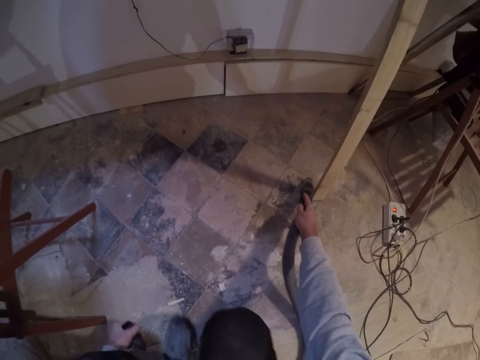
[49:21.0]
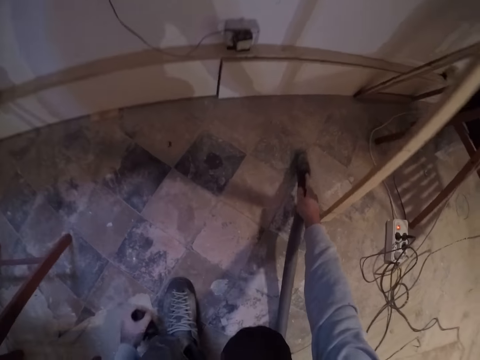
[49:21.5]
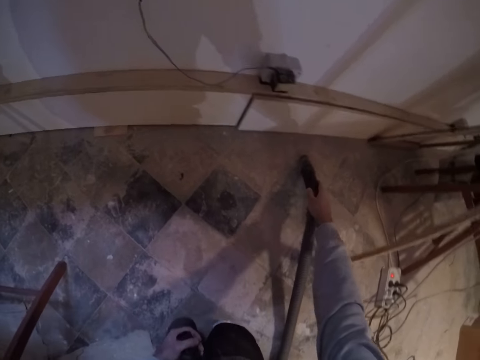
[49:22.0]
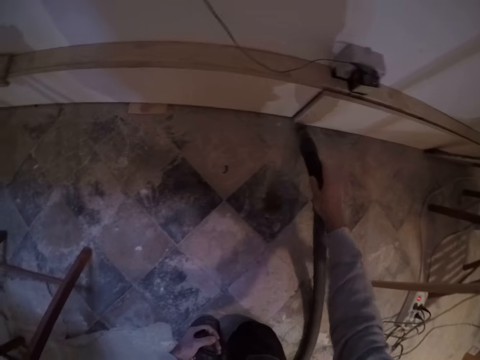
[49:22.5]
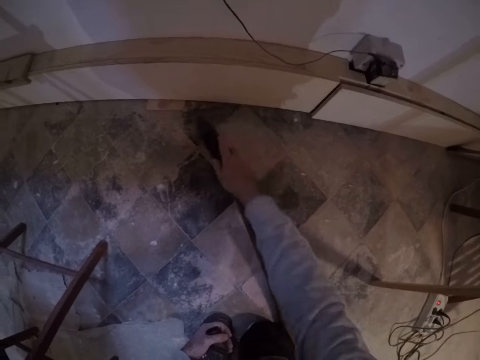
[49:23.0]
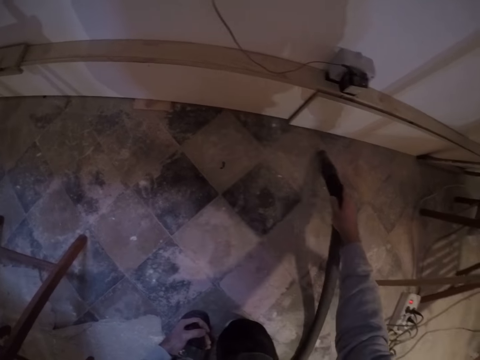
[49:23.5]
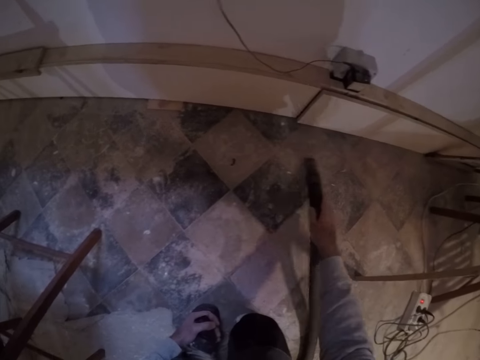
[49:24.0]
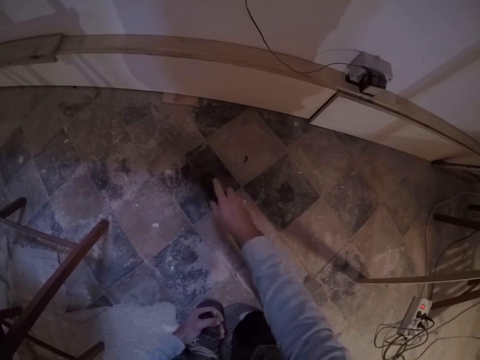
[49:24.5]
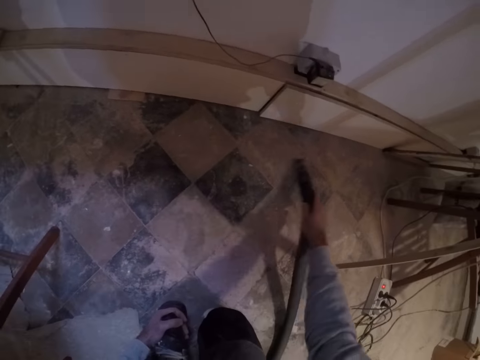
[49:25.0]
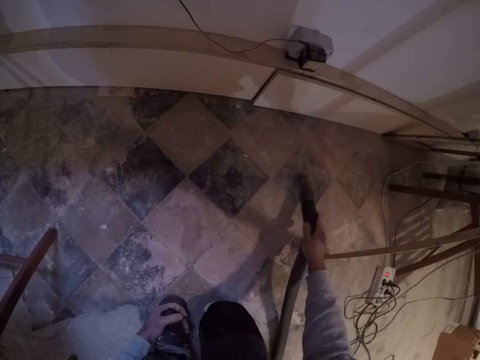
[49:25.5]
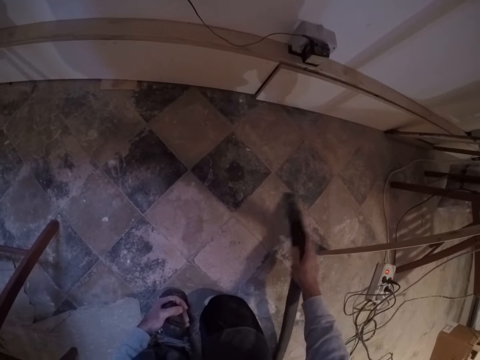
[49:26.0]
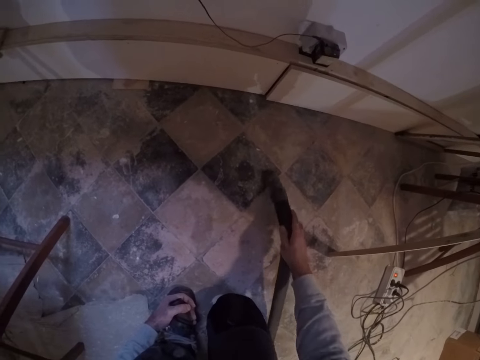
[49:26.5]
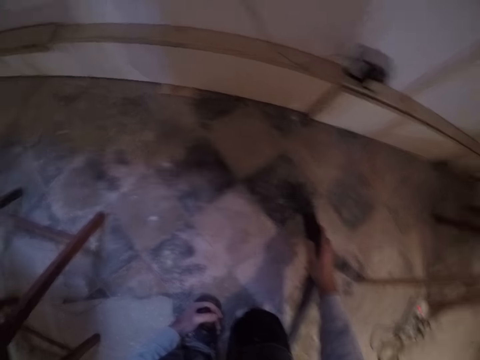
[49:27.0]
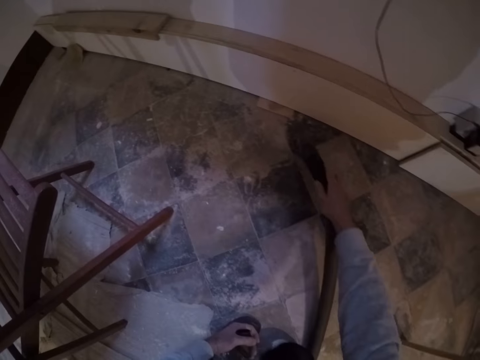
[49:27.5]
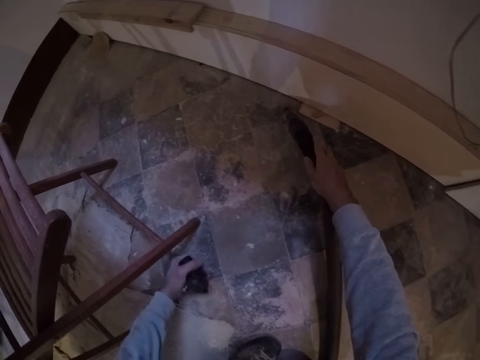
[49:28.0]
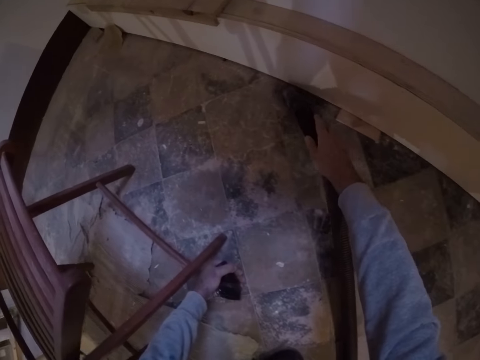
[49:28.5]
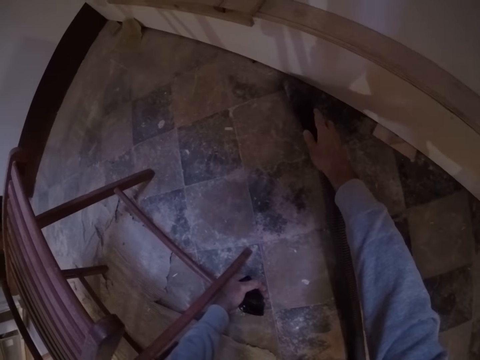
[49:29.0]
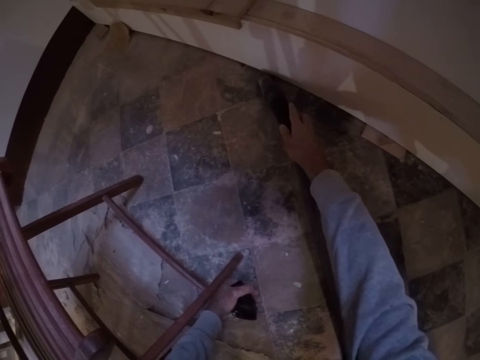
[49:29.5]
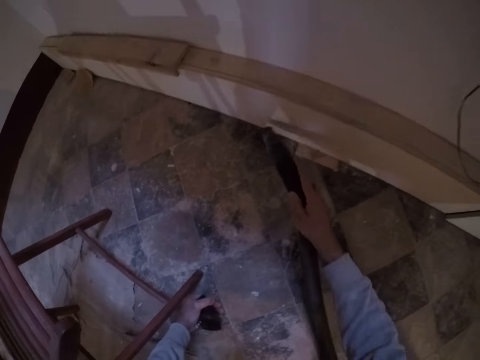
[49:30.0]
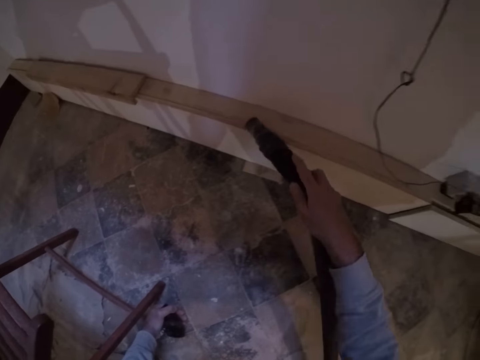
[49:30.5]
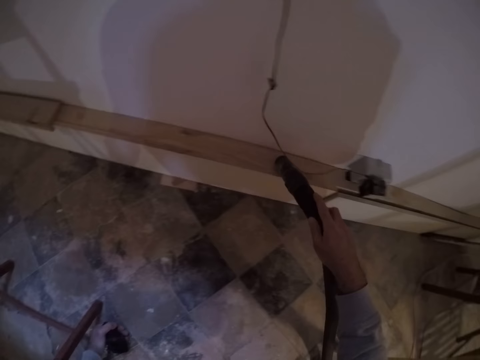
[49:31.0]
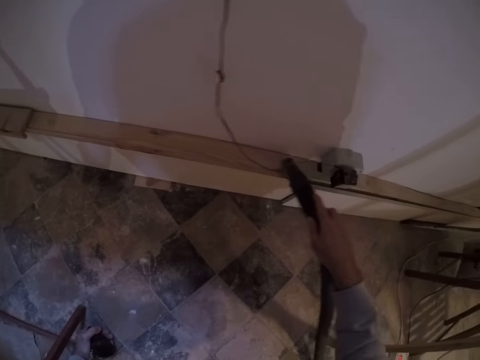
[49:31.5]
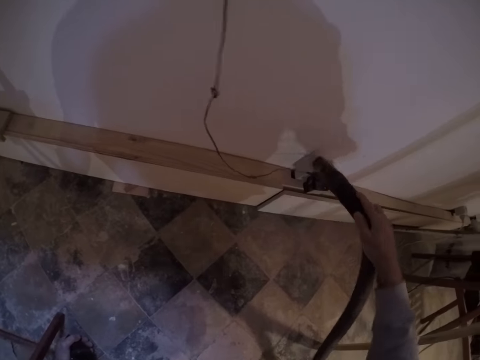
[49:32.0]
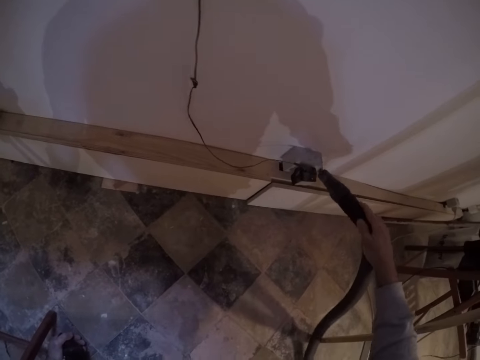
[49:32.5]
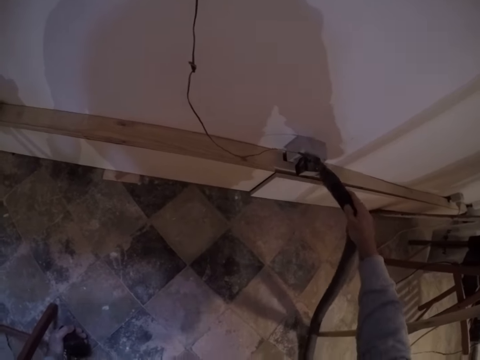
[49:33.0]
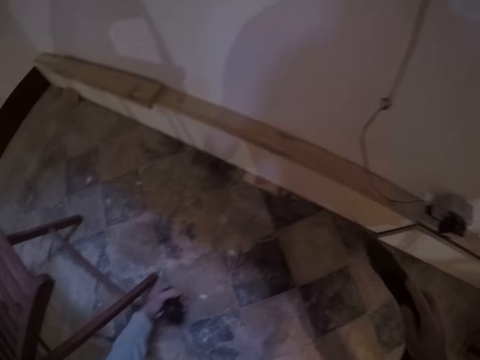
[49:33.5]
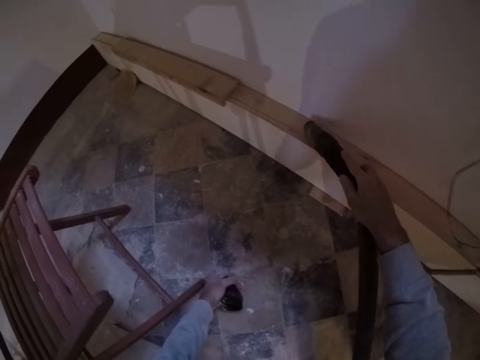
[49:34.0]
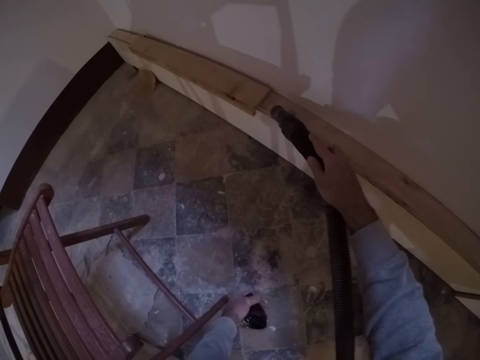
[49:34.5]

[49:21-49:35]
The camera wearer moves and cleans the floor. They lean their left hand on the floor and clean the floor. They clean on a wood wall.

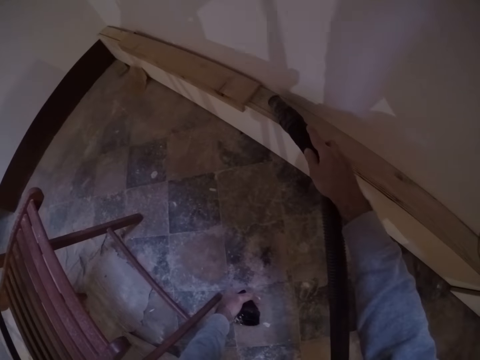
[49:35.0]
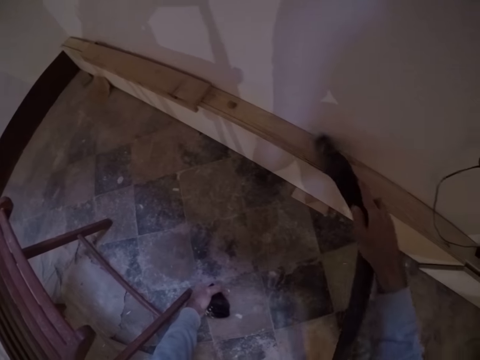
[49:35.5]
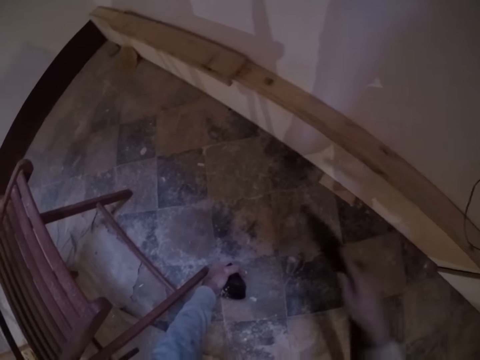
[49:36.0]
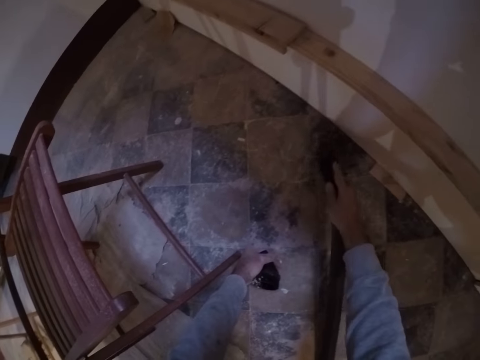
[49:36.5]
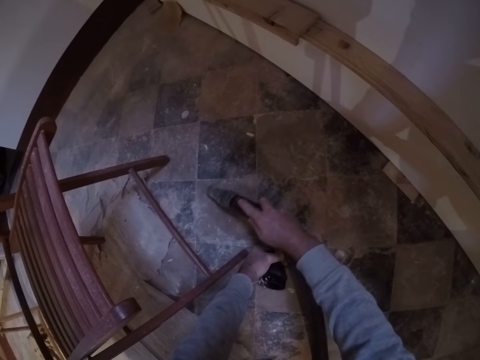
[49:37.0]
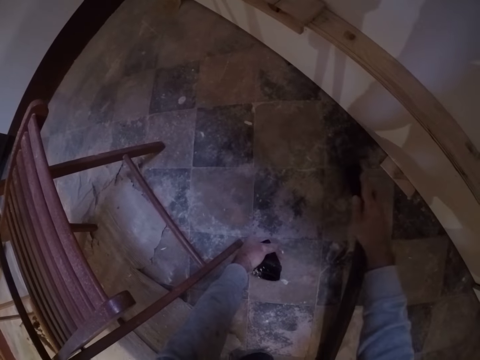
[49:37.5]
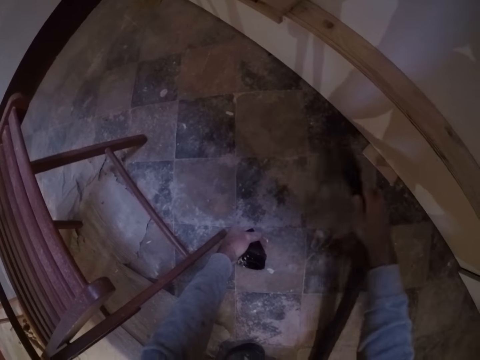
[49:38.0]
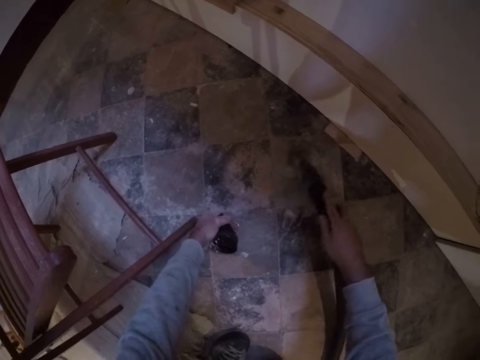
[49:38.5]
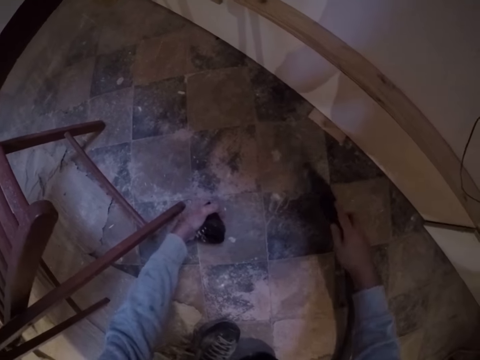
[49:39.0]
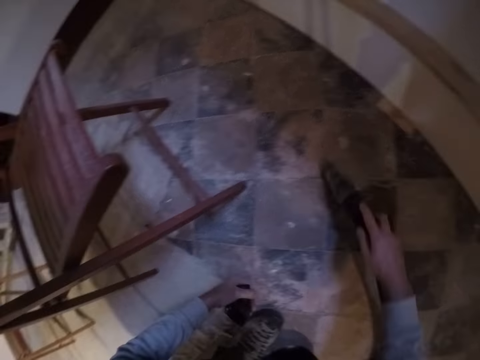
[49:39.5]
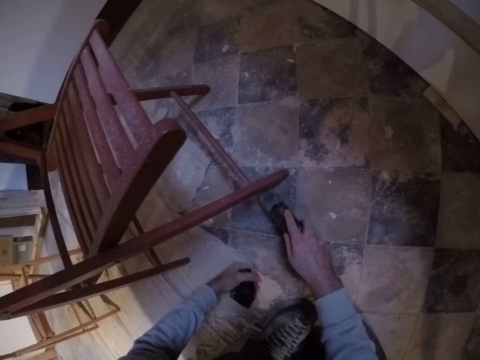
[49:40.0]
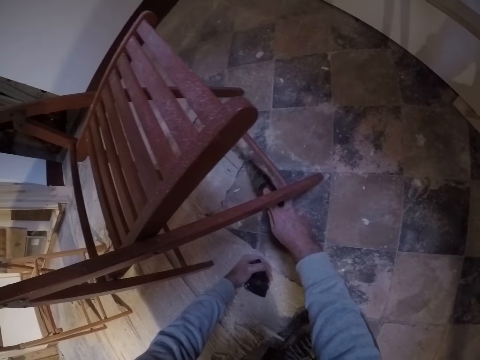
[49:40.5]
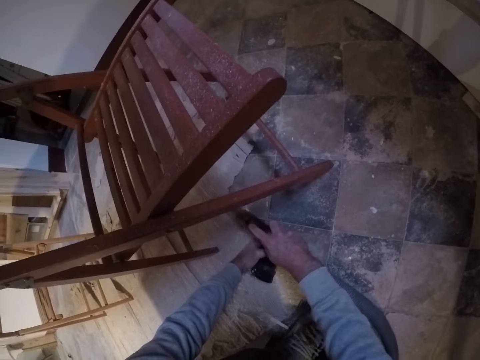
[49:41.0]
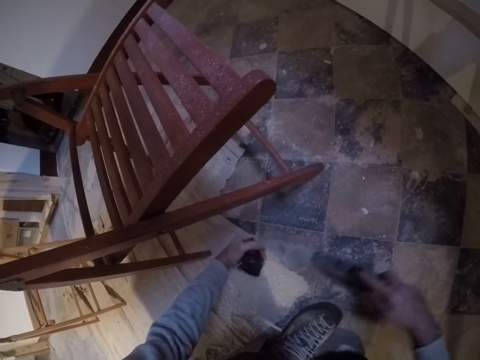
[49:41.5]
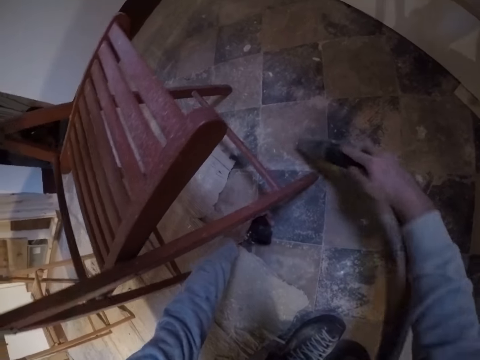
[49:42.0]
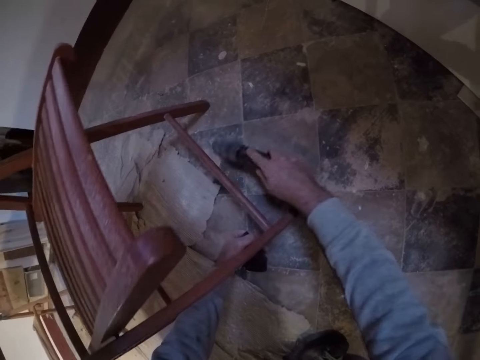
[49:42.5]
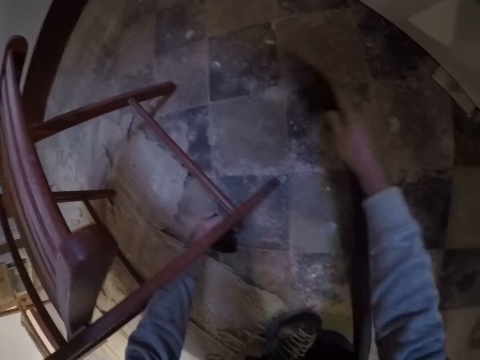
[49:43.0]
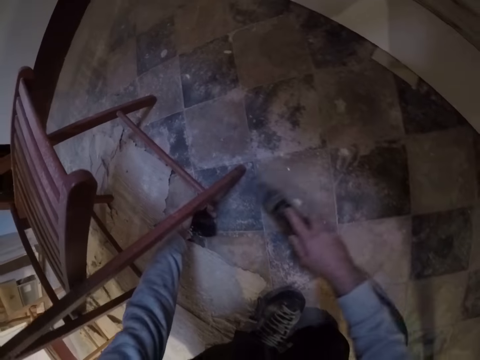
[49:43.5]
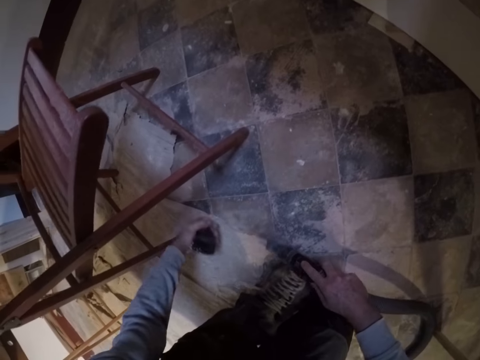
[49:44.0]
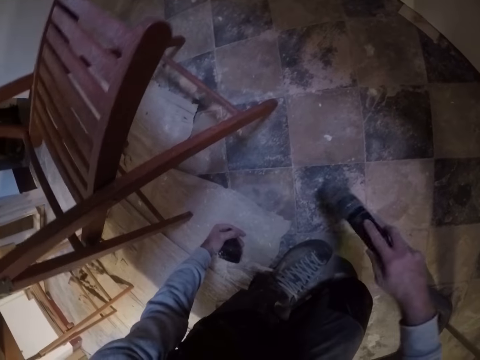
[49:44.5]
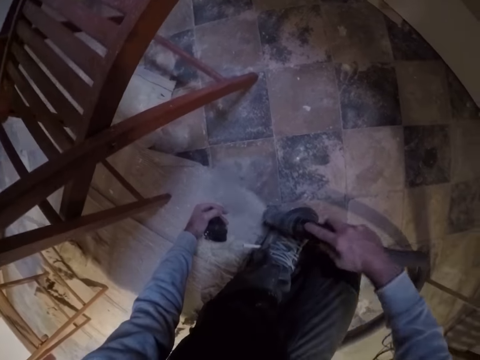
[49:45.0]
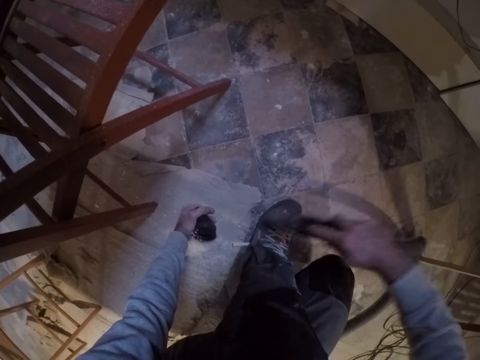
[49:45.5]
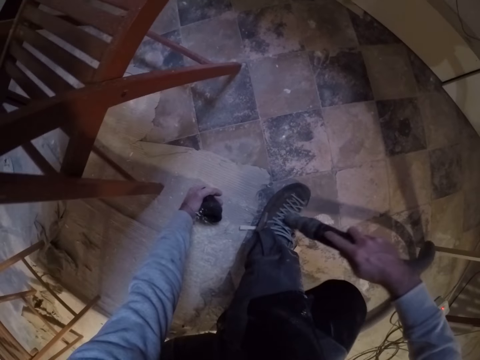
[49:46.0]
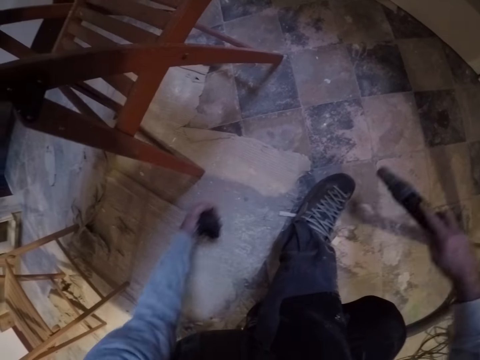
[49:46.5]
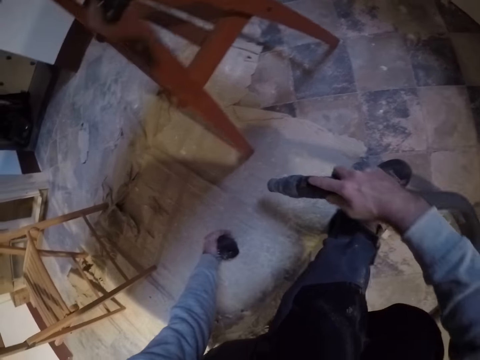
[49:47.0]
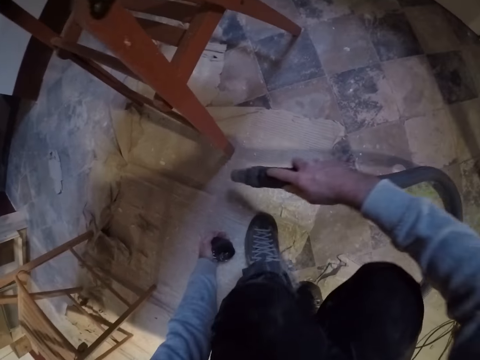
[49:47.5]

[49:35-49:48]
The camera wearer cleans on the floor with the dust collector. They lift their left hand from the floor and move their left hand on the floor. They clean the floor with the dust collector. They lean their left hand on the floor and clean the floor with the dust collector.
